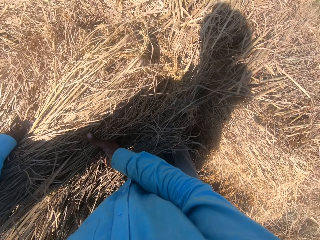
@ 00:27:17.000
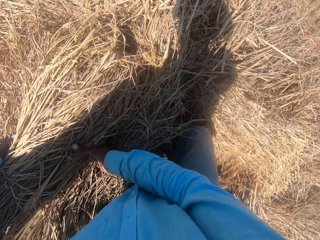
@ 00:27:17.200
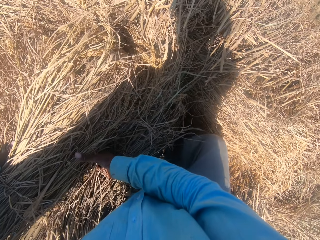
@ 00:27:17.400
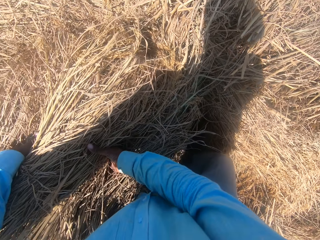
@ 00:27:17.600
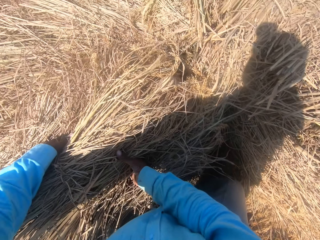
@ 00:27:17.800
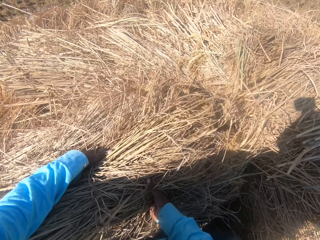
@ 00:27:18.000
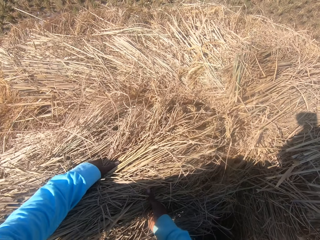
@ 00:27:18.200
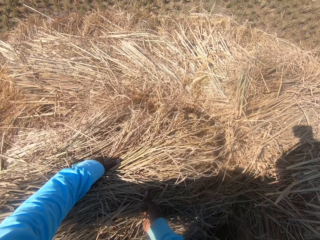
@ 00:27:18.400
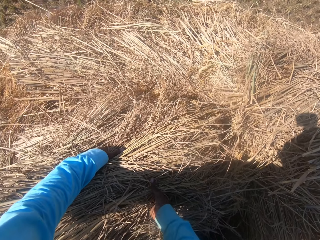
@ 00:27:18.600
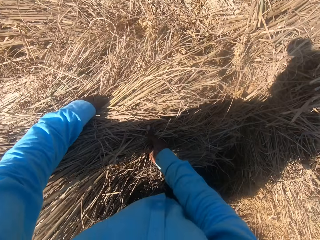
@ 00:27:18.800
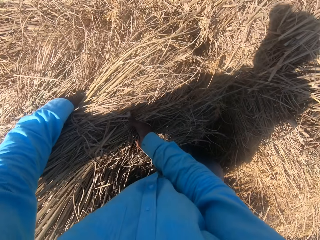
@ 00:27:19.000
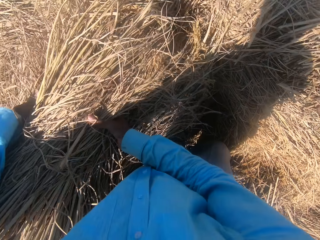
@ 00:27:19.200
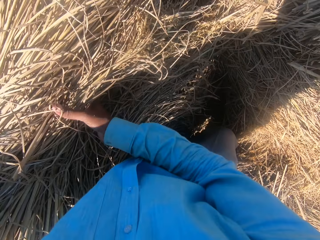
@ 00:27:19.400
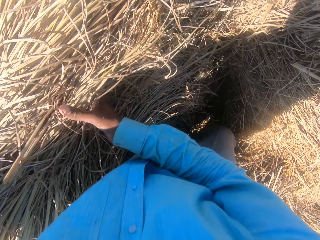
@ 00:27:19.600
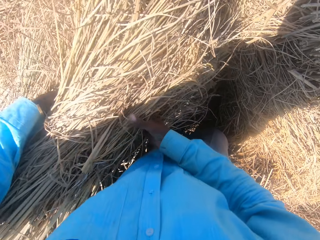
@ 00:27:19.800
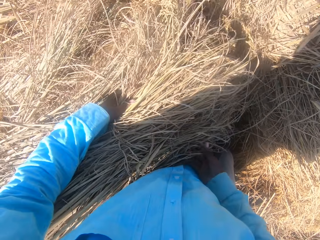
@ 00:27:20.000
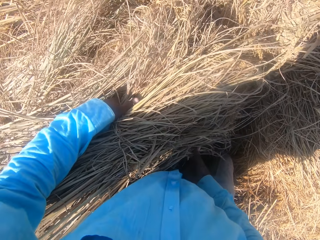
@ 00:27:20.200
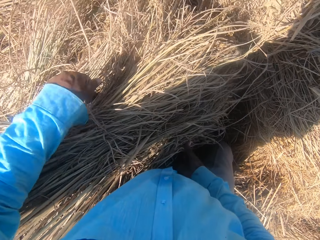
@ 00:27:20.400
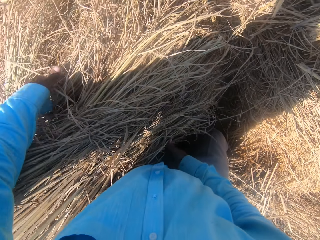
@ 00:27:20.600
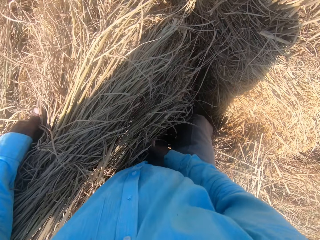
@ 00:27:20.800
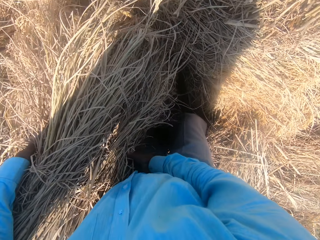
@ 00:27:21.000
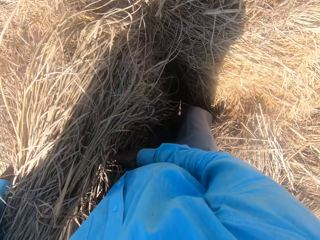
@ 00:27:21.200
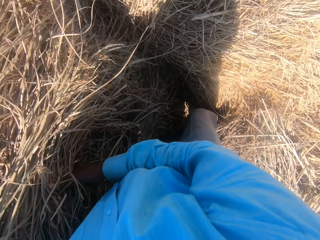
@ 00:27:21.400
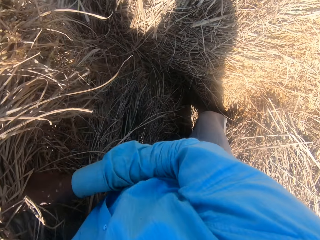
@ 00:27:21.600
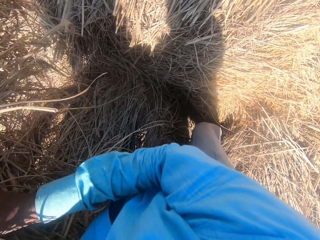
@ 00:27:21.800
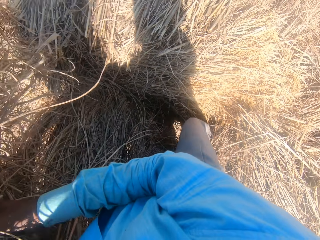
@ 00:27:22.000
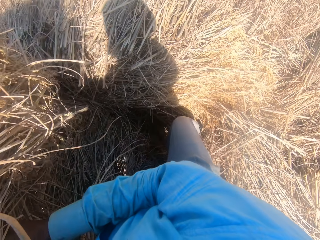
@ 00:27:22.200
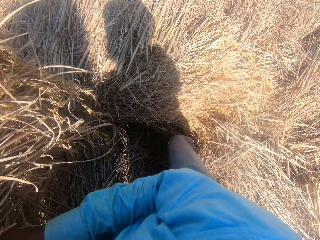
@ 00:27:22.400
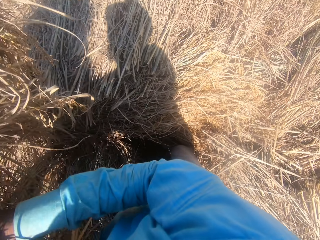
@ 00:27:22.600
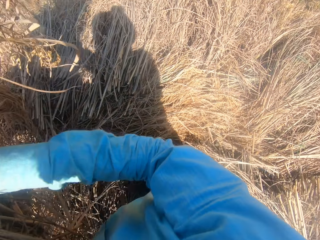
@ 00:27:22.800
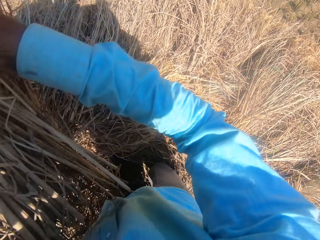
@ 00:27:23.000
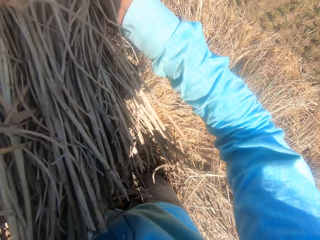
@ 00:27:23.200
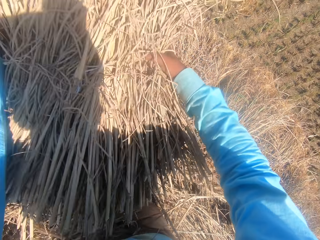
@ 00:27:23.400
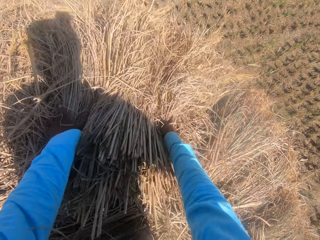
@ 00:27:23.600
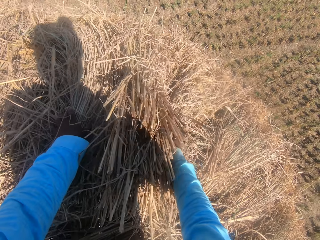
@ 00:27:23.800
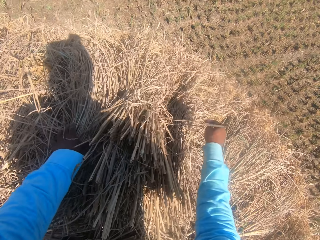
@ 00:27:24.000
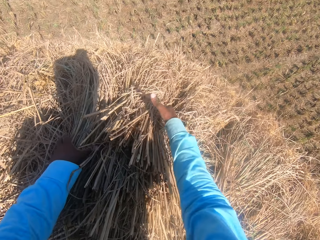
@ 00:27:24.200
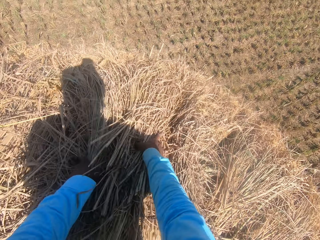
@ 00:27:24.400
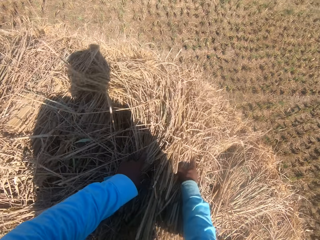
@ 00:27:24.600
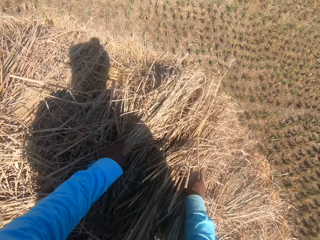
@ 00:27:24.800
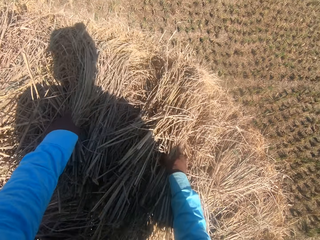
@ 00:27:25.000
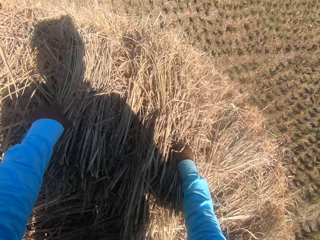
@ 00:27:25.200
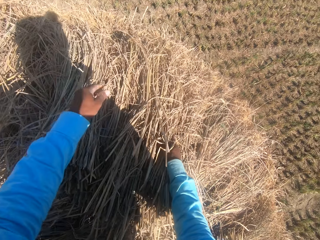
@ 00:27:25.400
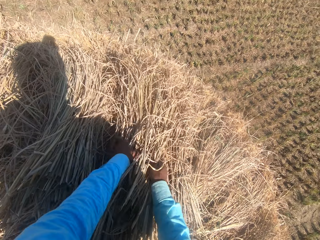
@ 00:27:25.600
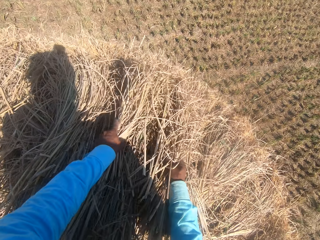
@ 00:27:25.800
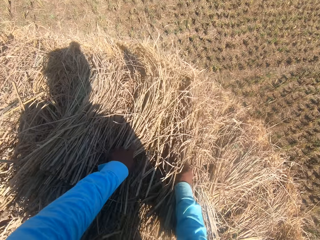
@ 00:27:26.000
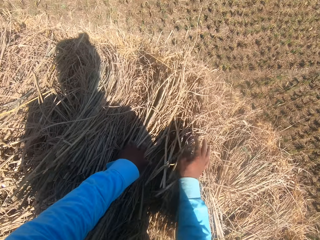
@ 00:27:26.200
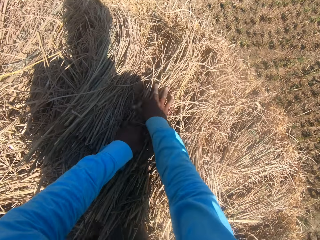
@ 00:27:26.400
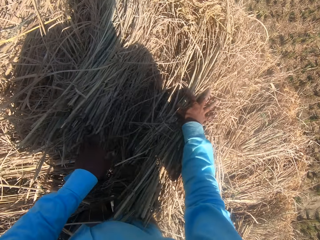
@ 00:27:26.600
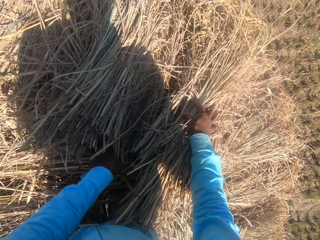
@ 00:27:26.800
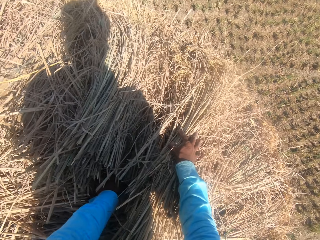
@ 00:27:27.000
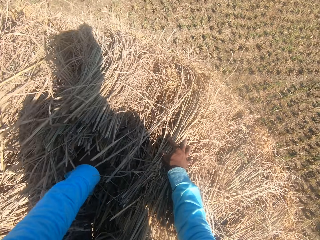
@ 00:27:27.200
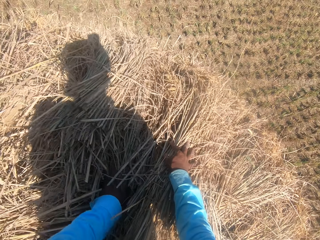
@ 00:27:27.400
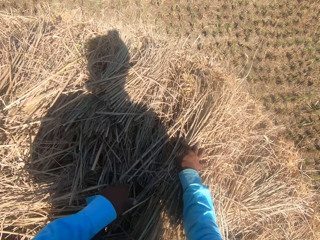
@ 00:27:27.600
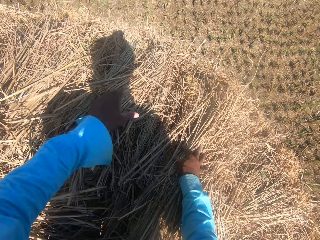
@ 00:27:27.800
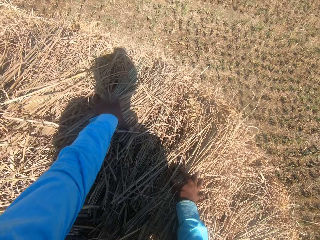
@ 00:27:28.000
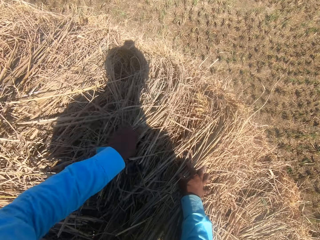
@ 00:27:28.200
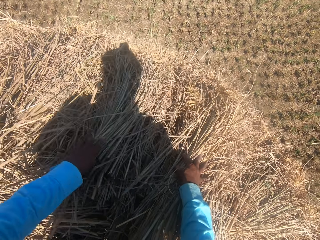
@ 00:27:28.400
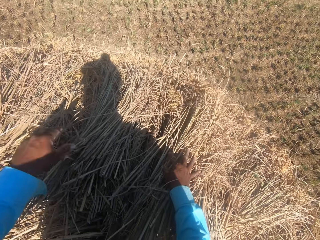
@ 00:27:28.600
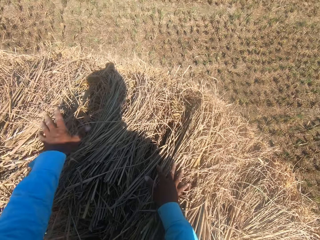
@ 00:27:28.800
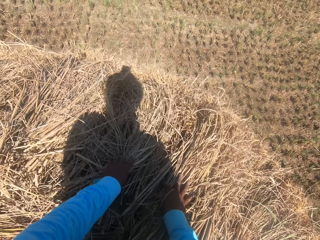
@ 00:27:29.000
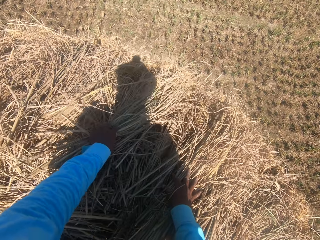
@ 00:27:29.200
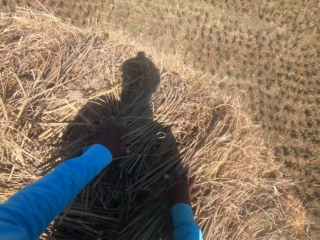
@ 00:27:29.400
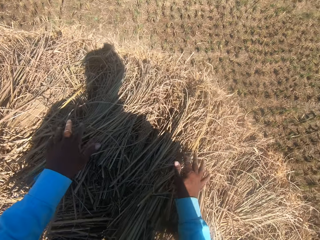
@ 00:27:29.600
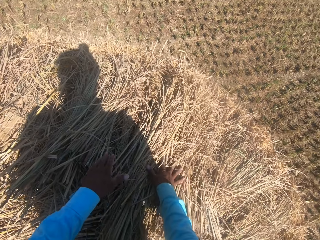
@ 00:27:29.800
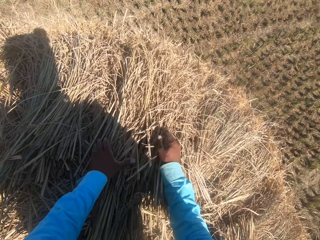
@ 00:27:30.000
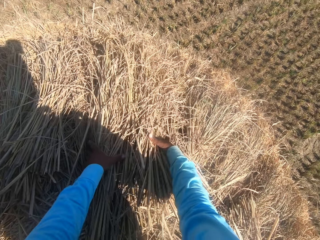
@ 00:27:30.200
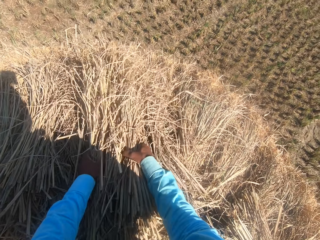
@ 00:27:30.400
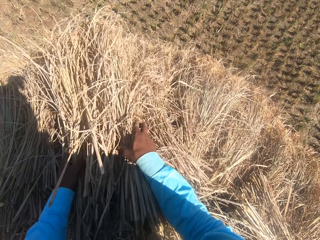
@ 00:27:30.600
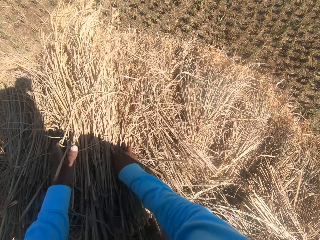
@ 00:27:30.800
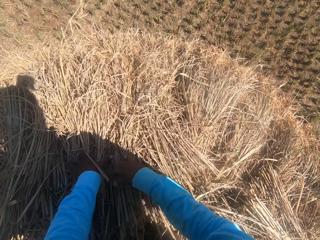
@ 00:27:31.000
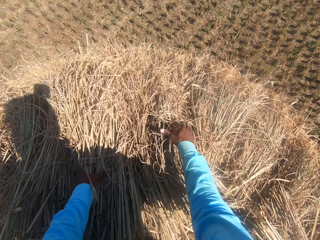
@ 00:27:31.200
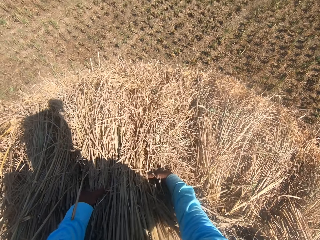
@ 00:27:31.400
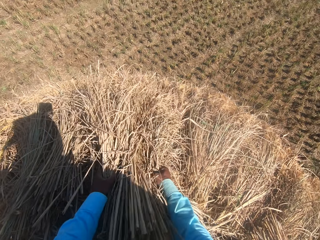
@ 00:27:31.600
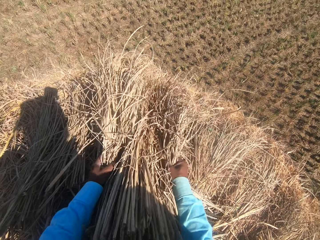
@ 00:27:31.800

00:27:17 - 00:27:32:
The camera wearer holds the roll of grass. They put the grass on the rolls. They adjust the dry grass.

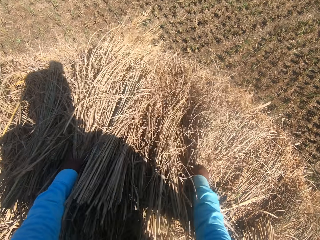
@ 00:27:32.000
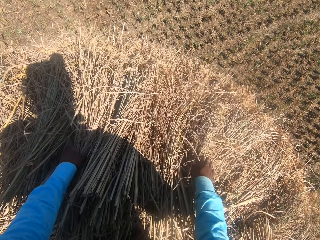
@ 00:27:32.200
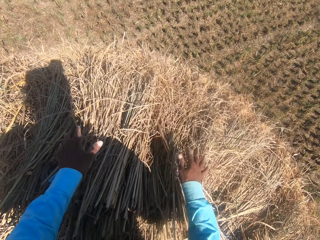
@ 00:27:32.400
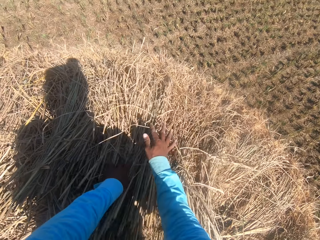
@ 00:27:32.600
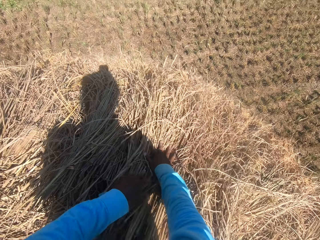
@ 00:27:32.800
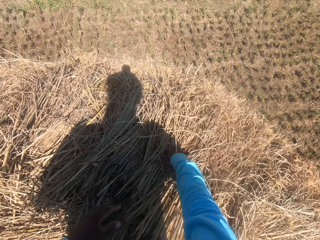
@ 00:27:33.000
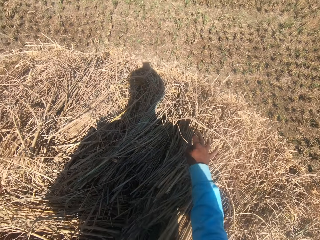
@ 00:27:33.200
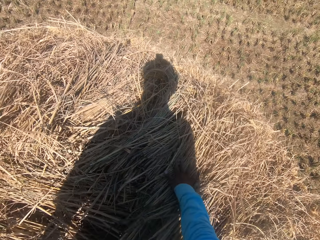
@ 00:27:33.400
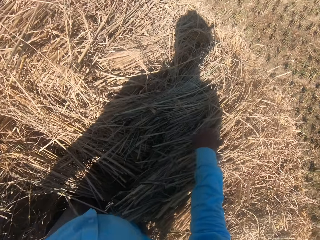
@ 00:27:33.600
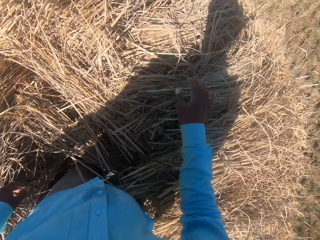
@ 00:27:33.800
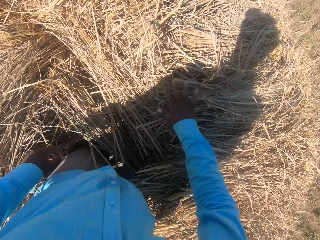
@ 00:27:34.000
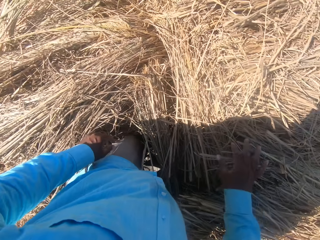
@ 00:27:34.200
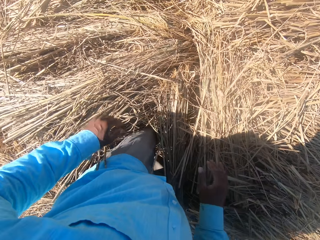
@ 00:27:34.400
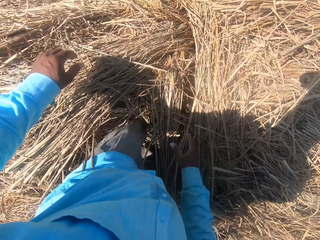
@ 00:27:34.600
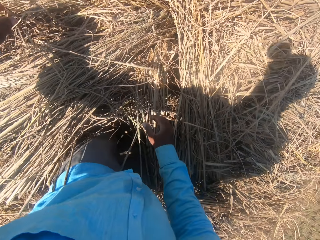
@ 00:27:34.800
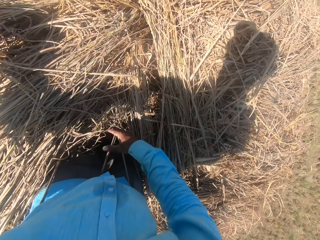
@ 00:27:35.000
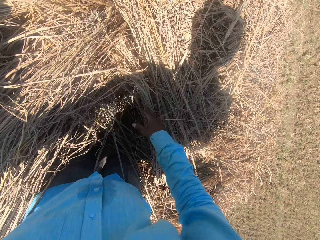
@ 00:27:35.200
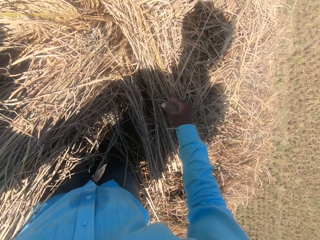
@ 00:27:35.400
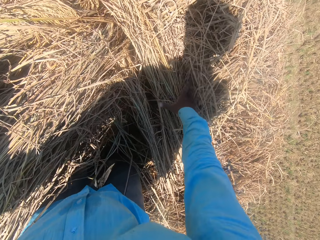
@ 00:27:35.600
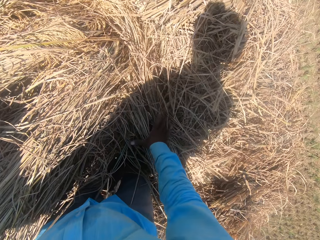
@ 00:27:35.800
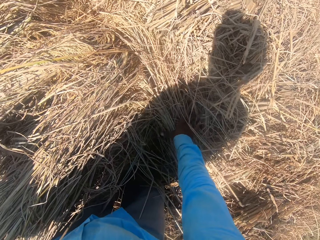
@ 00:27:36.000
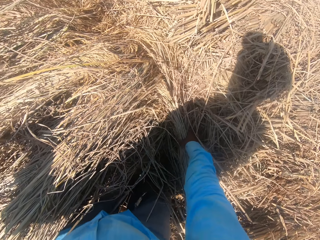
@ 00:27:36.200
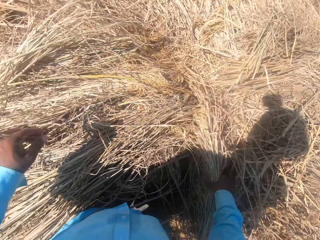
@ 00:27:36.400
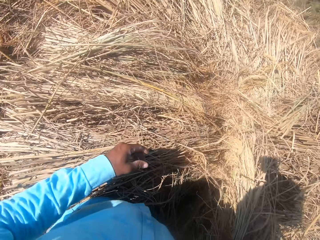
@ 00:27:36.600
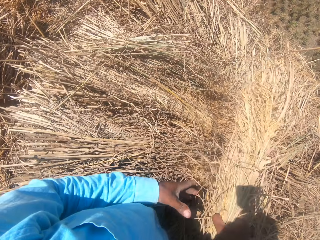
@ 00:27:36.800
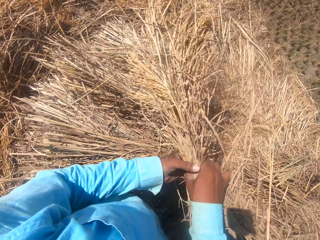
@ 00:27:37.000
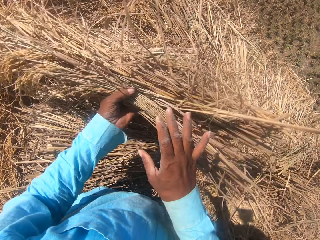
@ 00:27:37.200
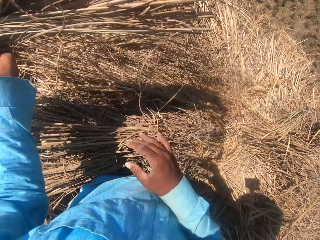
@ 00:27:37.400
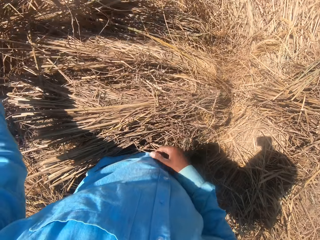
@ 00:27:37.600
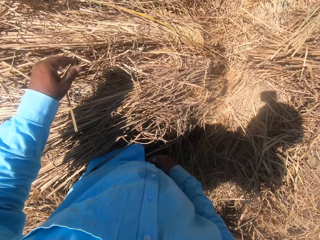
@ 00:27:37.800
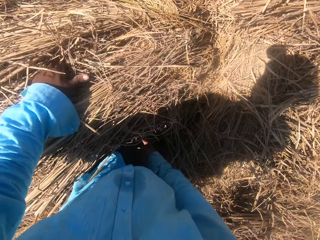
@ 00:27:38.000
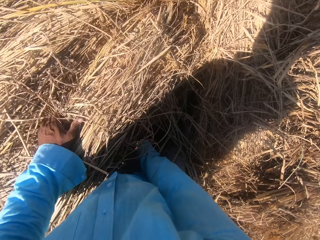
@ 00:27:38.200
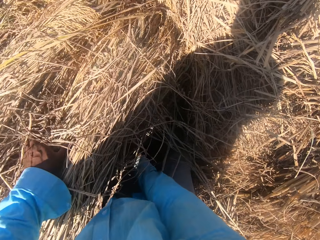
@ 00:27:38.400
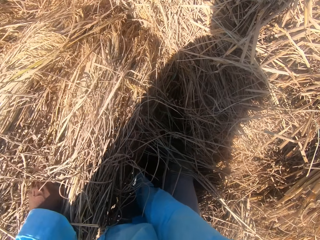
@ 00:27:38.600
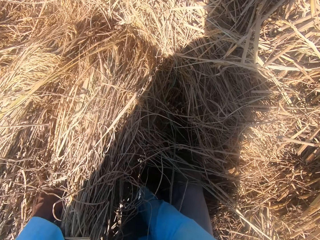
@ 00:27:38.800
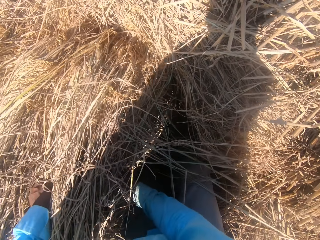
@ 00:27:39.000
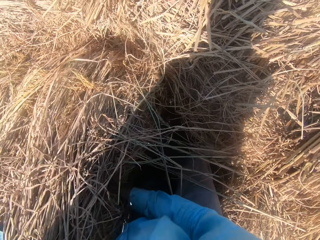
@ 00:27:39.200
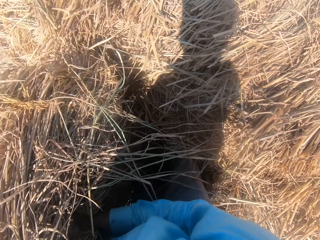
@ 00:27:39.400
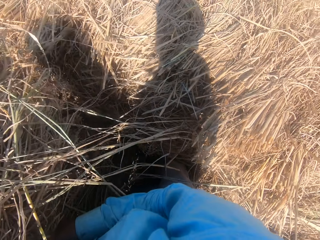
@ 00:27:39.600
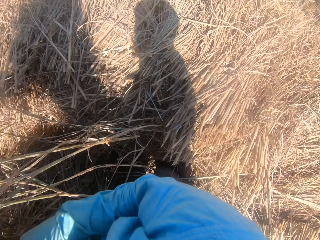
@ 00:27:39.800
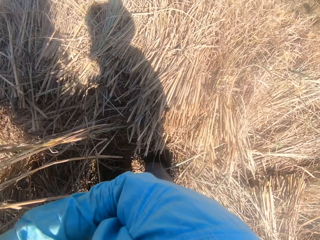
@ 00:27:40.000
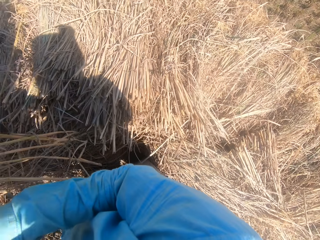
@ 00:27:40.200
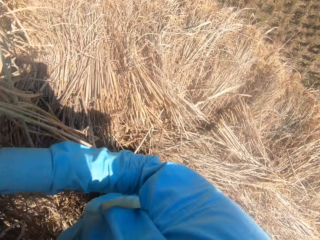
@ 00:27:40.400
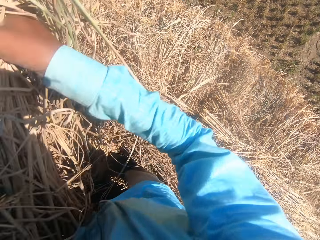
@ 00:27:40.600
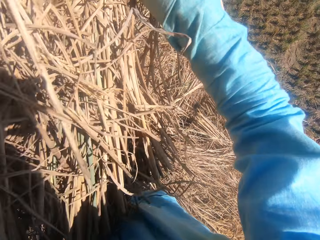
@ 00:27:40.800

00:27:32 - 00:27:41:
The camera wearer holds the roll of grass.
